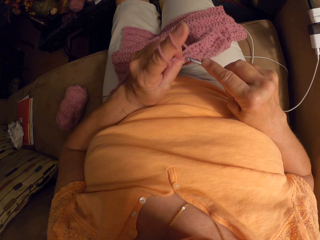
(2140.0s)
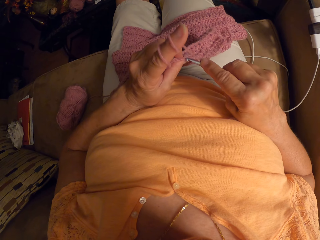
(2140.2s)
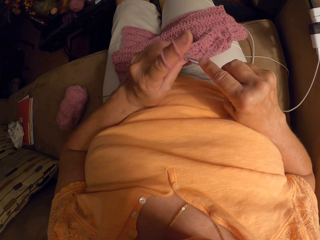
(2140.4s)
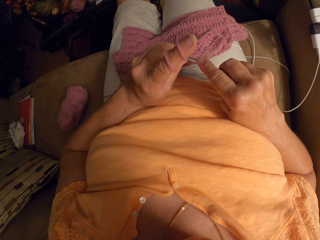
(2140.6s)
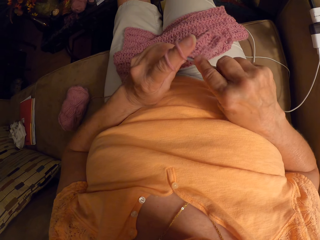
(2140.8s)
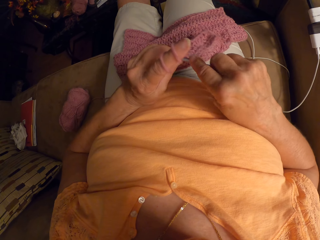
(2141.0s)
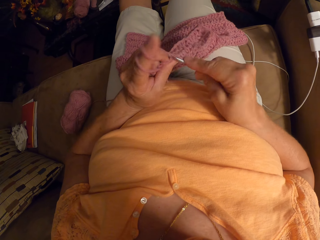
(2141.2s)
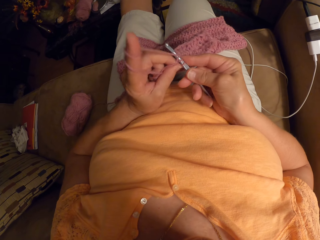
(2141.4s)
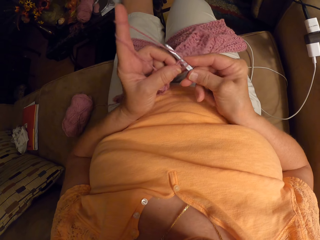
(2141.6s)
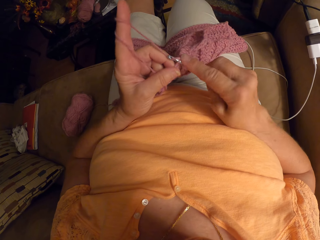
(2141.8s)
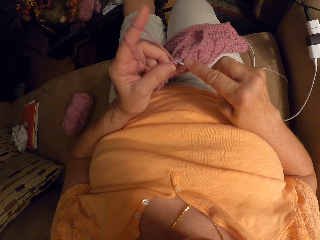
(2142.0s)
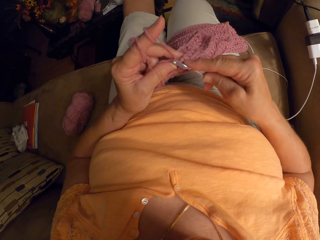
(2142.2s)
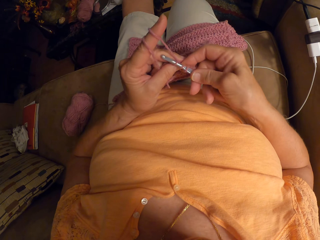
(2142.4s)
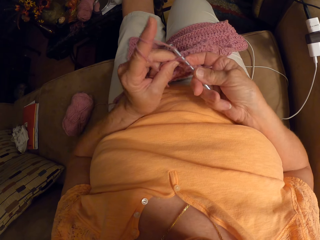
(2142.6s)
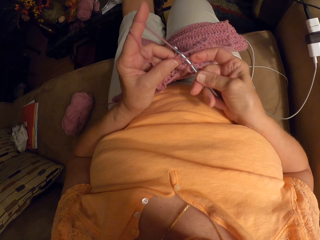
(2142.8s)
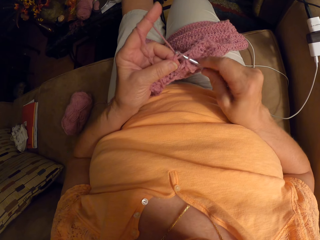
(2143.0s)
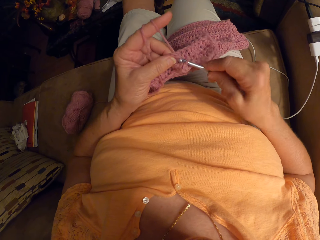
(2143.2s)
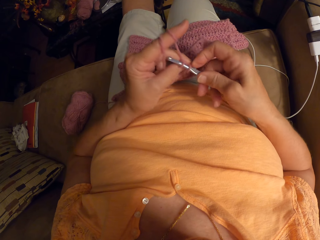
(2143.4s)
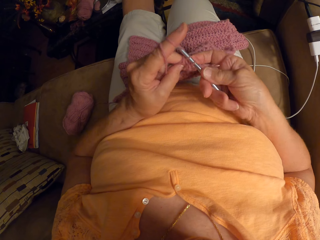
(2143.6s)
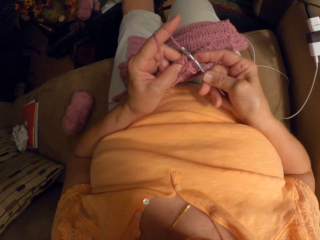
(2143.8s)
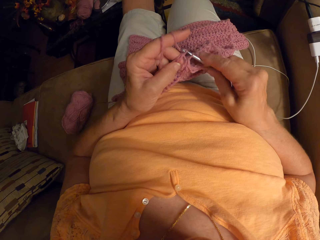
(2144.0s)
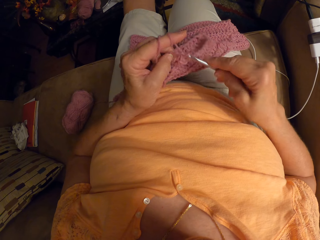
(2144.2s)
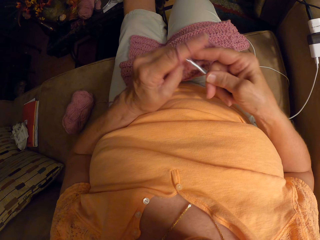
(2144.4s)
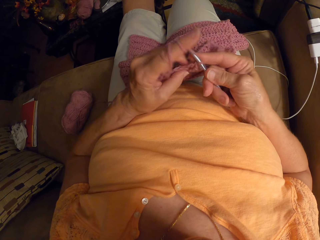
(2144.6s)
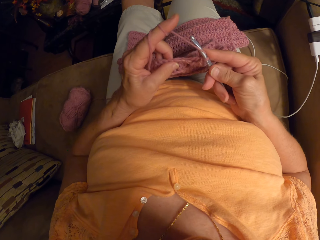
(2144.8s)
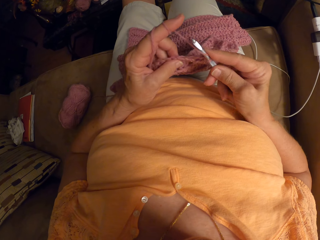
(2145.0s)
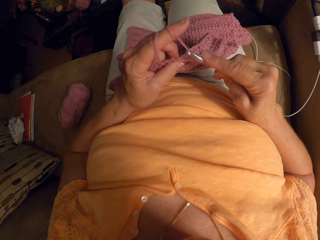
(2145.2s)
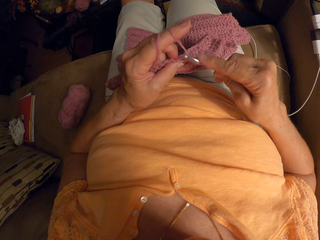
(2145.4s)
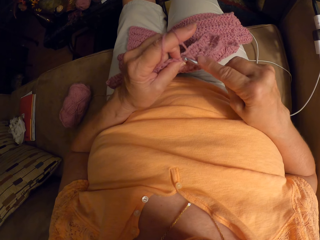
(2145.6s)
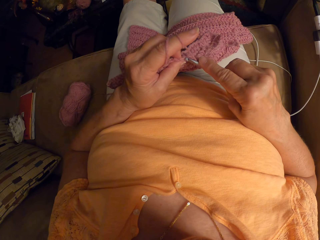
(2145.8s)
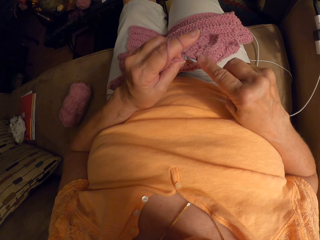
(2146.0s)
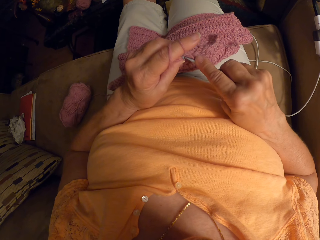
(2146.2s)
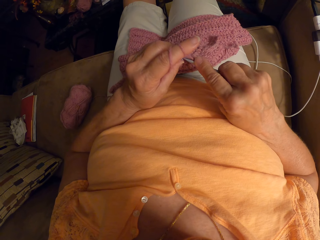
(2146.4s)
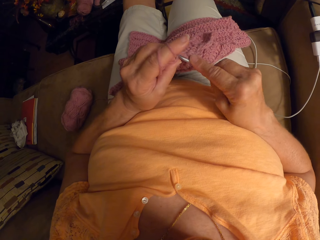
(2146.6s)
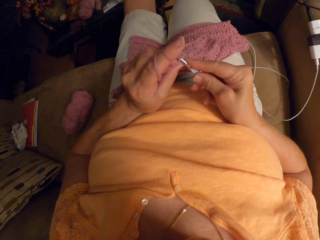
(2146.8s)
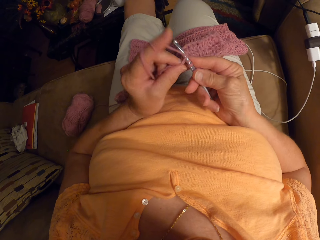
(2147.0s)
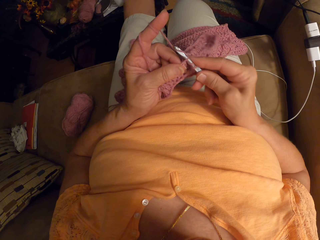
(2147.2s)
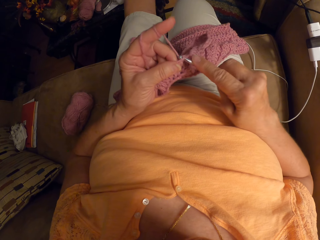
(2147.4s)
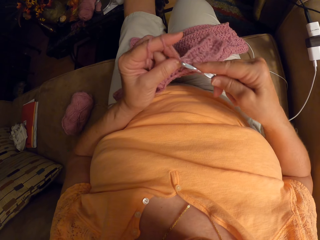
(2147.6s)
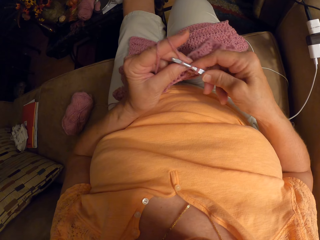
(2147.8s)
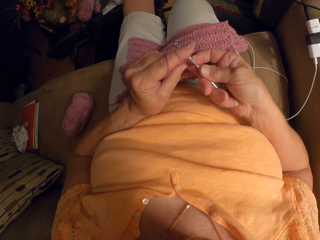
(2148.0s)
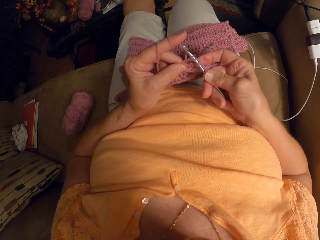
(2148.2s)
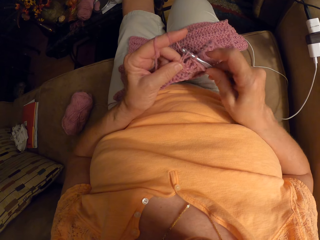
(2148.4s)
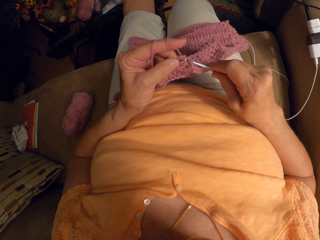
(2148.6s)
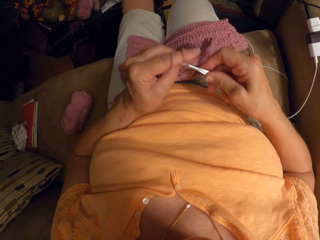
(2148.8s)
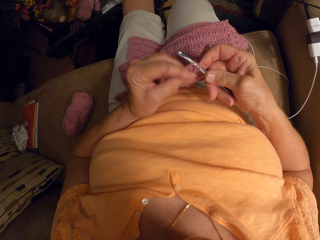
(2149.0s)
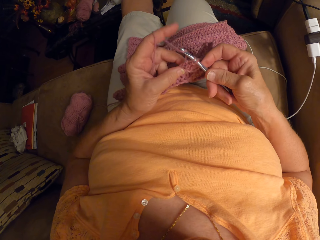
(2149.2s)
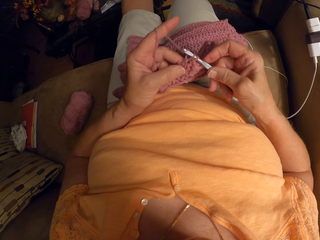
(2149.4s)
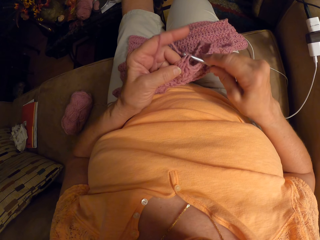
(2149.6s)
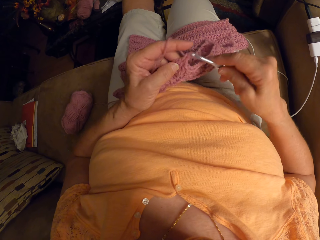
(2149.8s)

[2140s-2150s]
The camera wearer crochets with her left hand and the crochet hook in her right hand.

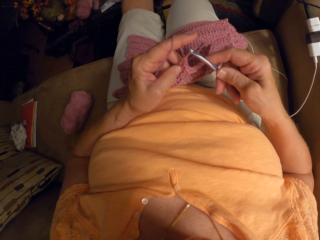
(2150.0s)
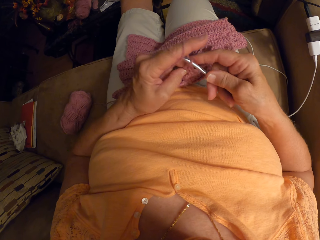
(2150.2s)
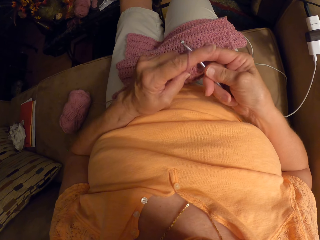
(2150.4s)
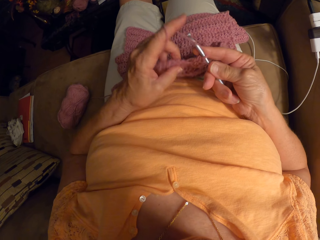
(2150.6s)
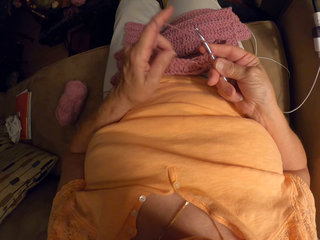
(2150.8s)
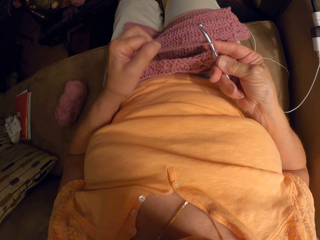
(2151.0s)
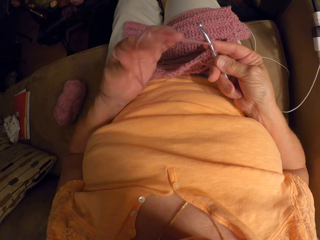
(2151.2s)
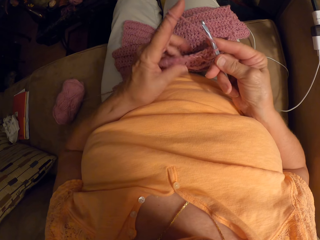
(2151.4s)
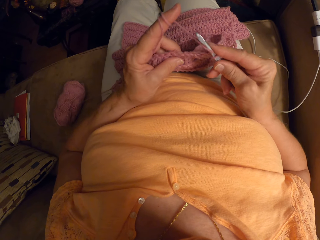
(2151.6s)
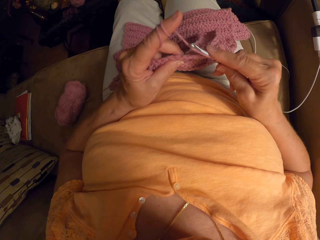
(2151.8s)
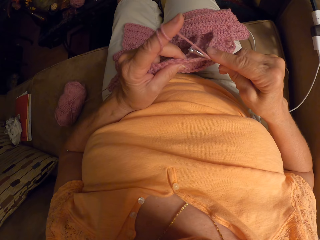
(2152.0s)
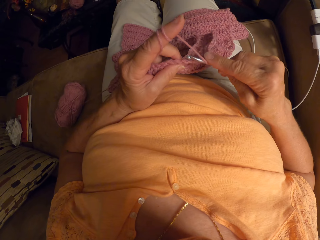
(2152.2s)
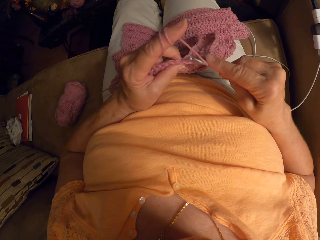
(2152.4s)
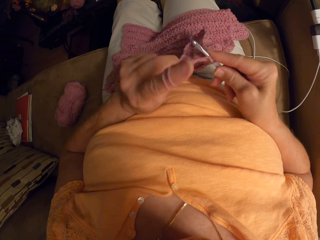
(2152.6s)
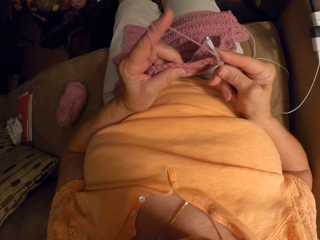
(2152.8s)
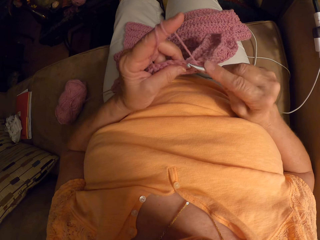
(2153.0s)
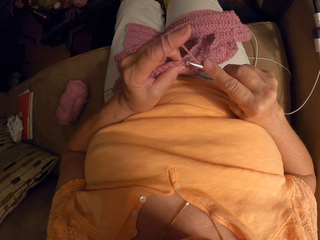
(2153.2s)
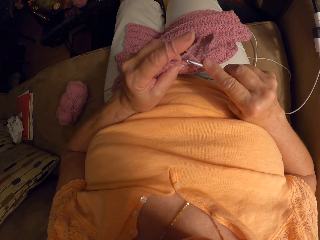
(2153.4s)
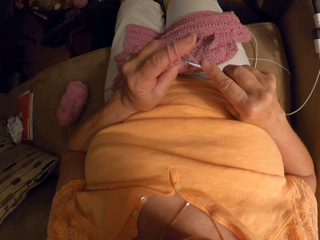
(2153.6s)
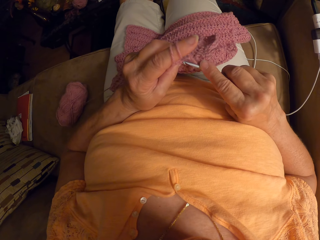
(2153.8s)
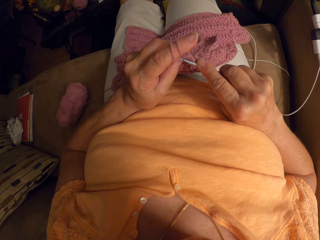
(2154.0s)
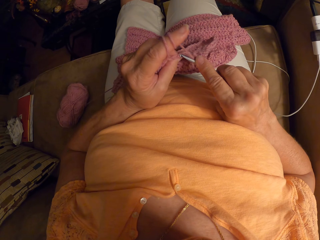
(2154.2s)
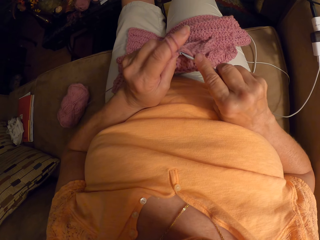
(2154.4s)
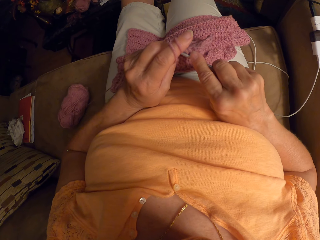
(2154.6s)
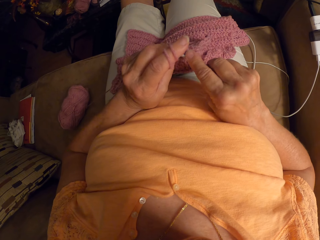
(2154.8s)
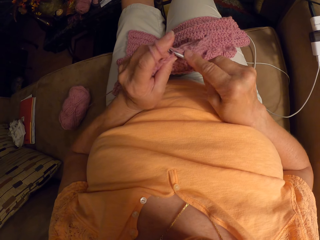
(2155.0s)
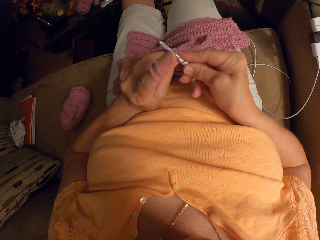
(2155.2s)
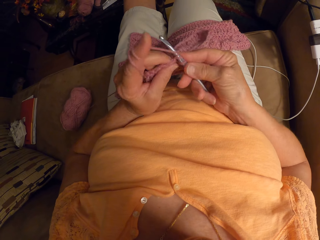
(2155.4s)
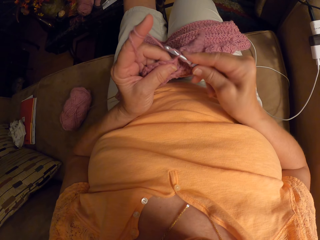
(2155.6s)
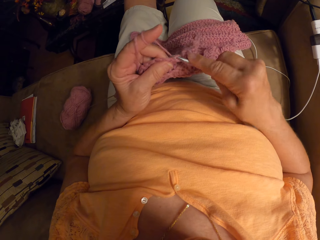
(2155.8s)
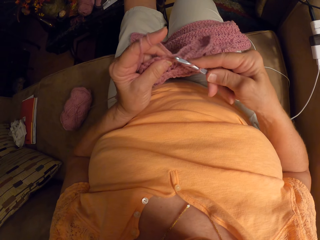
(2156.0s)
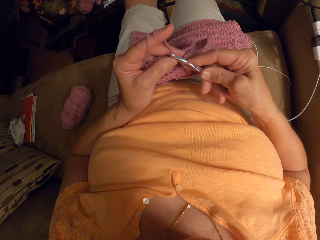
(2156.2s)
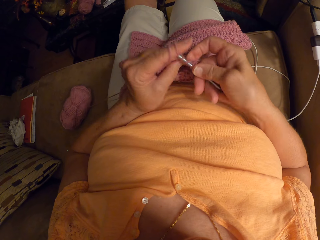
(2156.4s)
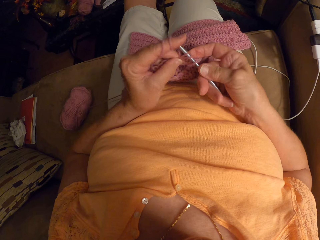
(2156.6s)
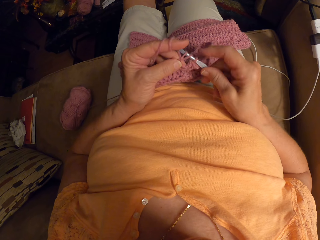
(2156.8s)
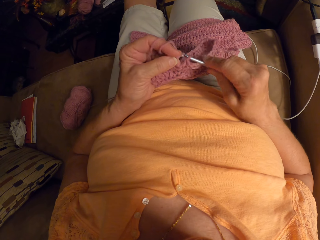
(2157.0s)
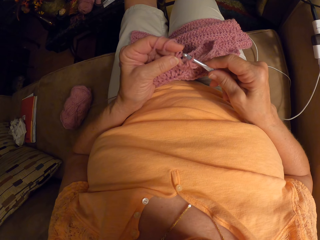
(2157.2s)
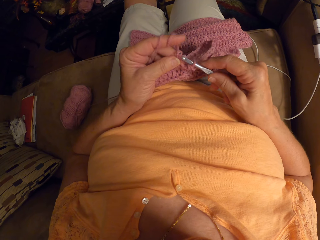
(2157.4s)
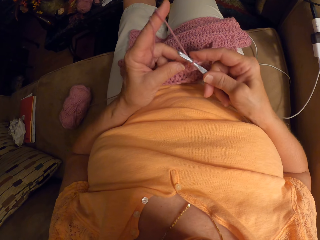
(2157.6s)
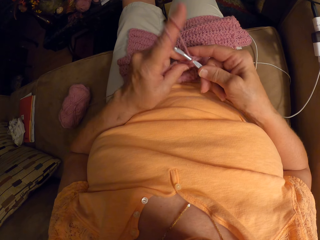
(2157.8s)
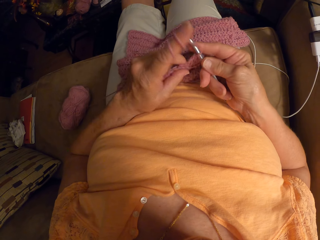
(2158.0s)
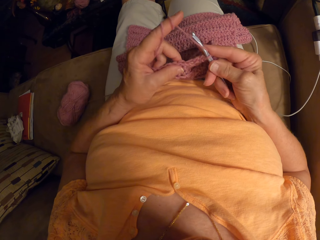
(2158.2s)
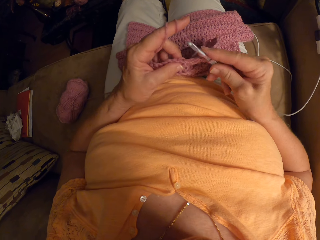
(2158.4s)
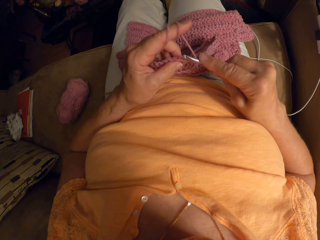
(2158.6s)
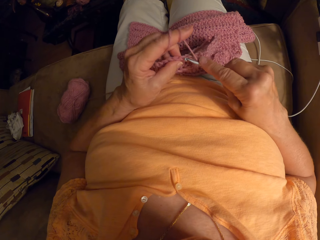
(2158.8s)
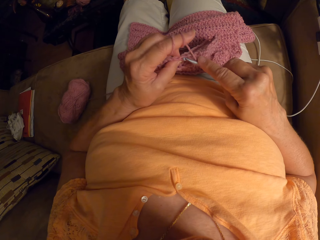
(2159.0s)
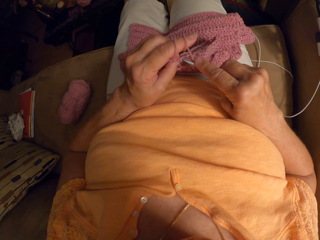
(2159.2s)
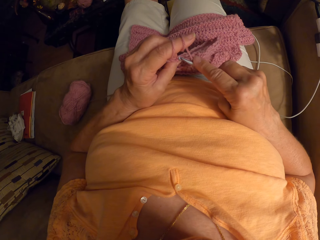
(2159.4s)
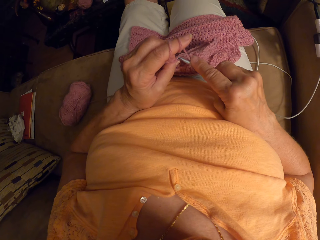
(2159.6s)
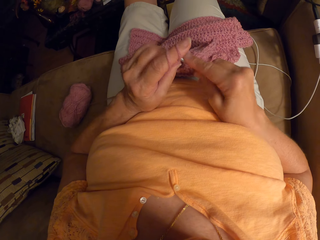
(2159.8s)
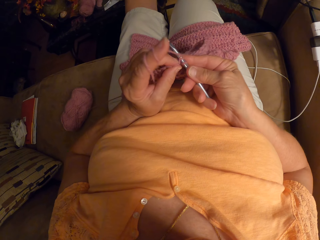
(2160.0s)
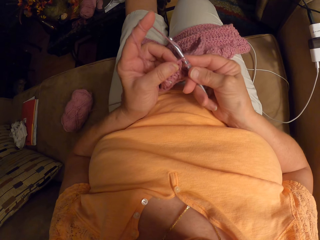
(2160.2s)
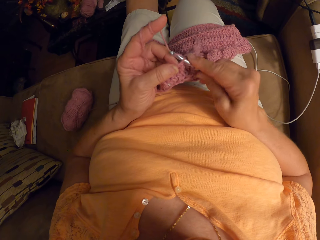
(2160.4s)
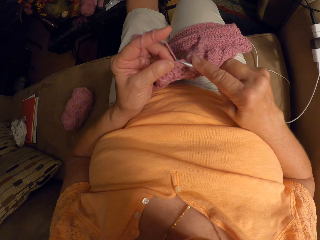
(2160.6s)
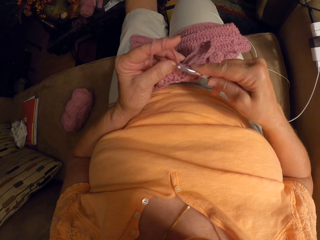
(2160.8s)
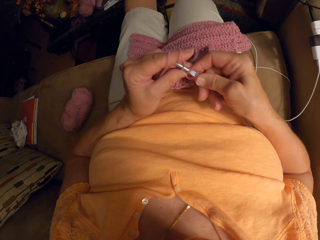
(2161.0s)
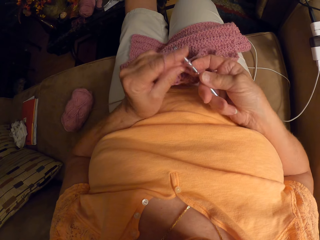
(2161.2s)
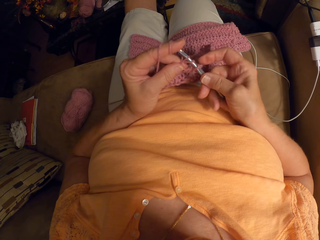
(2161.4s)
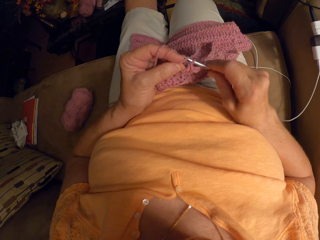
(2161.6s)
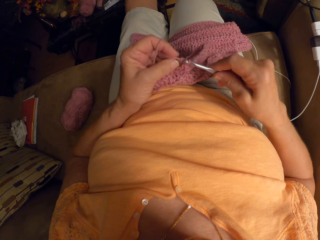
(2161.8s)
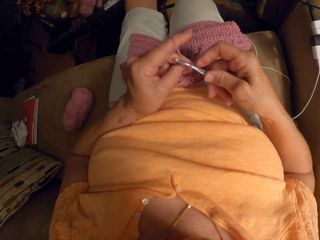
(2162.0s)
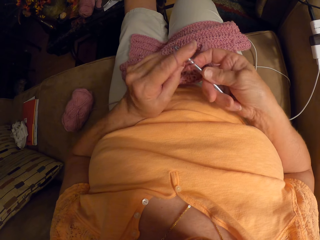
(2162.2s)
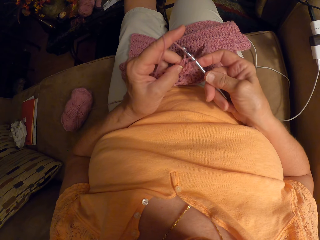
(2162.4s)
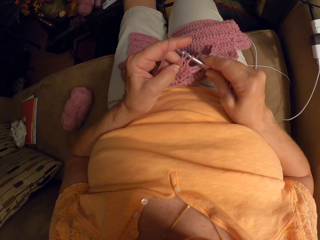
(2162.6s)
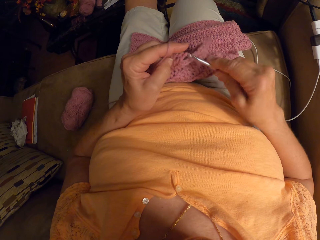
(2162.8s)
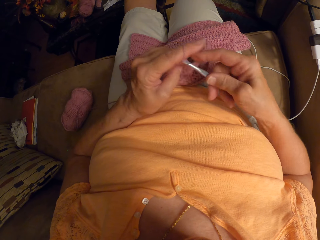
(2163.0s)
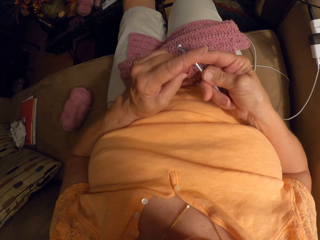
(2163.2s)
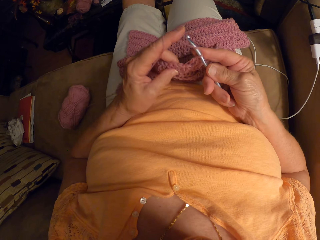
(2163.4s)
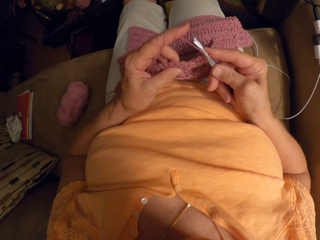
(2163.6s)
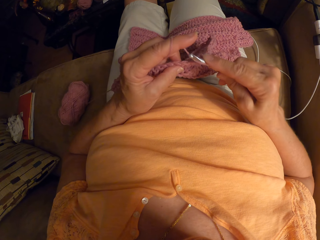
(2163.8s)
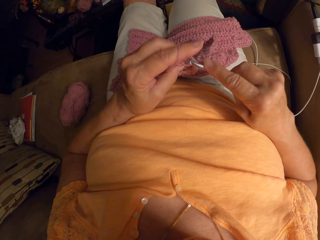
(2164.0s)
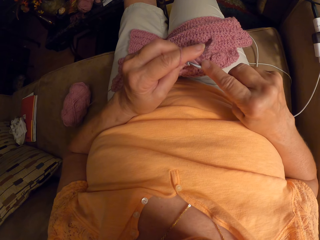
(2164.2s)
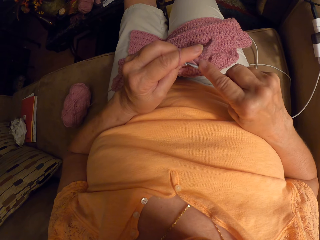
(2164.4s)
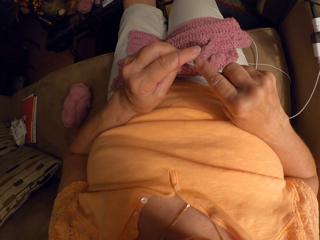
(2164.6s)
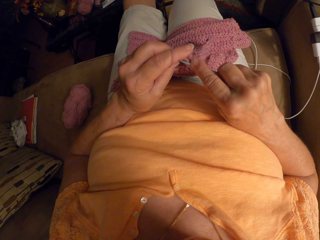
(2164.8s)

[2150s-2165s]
The camera wearer releases the yarn from the index finger. She stops to knit. She wraps the wool or yarn around the index finger of her left hand. She crochets the fabric with her left hand and the crochet hook in her right hand. She releases the yarn from the index finger.
